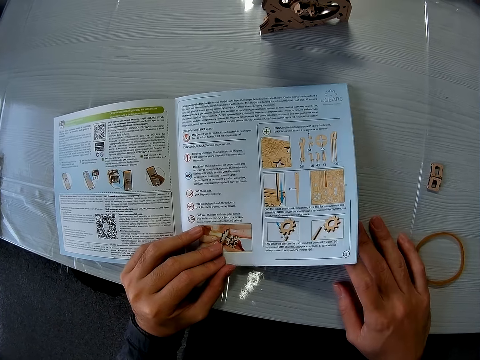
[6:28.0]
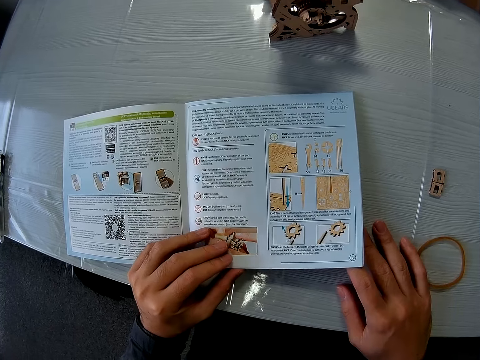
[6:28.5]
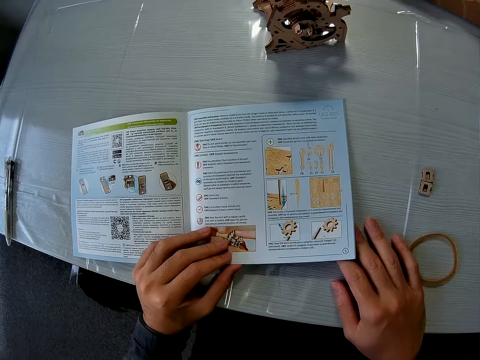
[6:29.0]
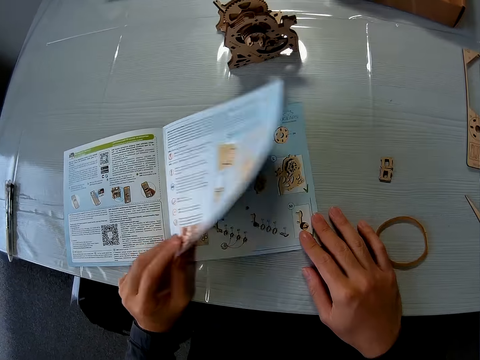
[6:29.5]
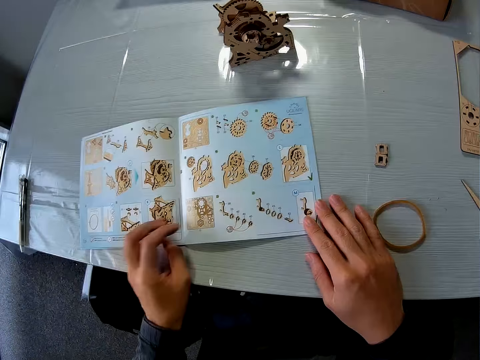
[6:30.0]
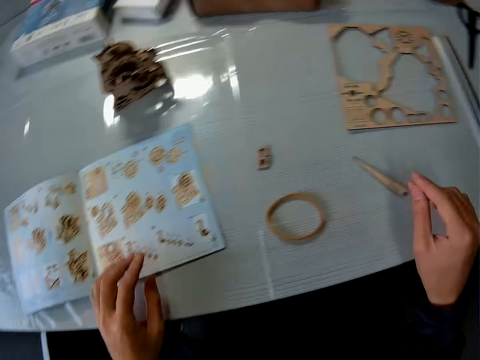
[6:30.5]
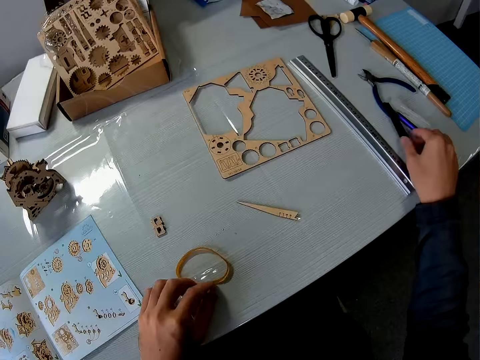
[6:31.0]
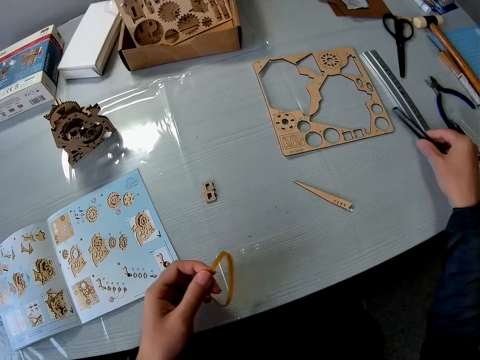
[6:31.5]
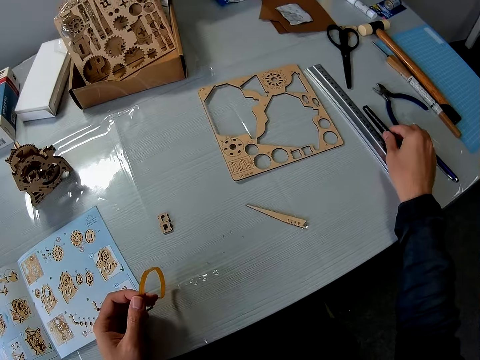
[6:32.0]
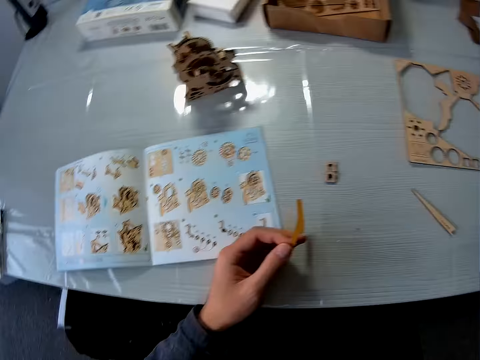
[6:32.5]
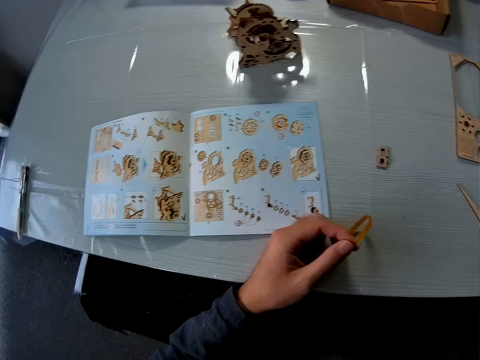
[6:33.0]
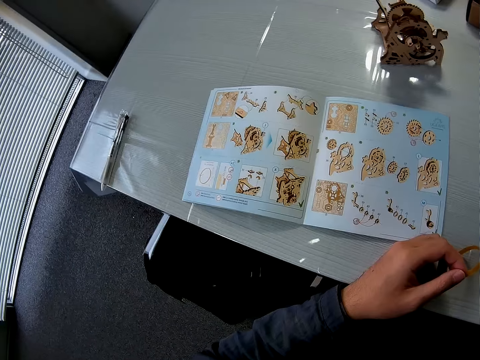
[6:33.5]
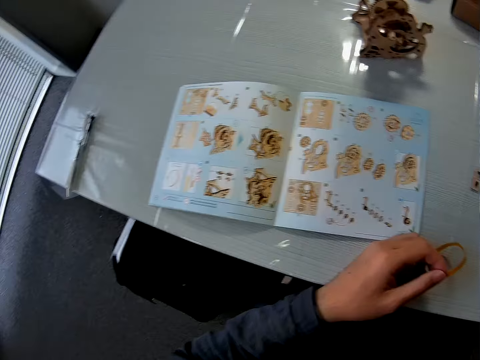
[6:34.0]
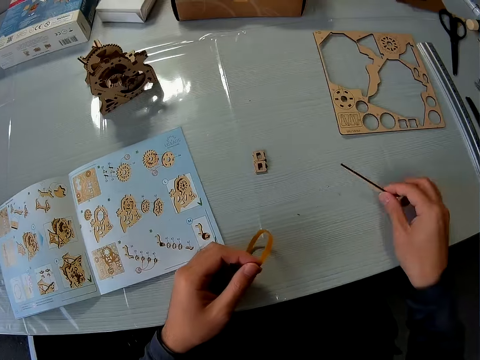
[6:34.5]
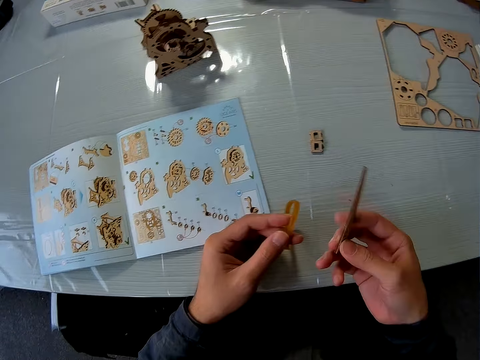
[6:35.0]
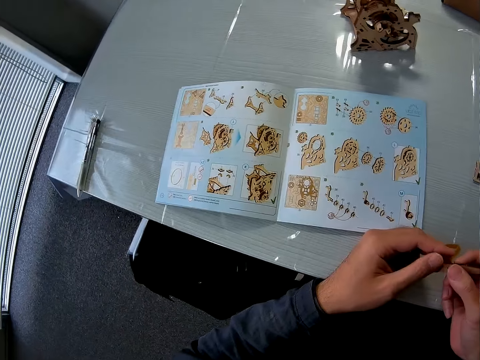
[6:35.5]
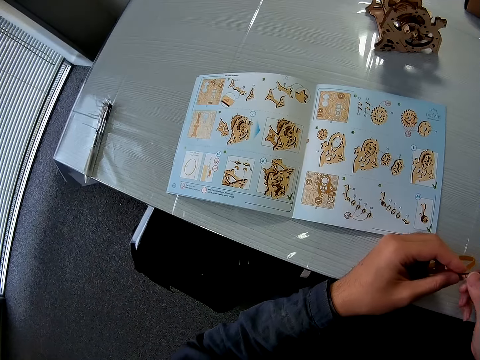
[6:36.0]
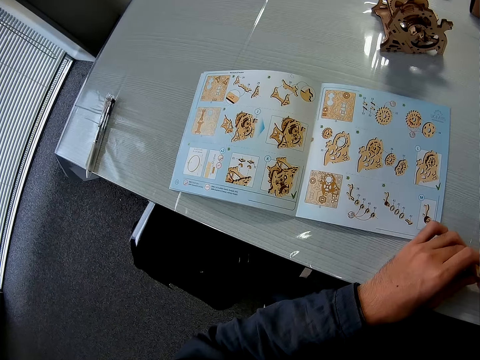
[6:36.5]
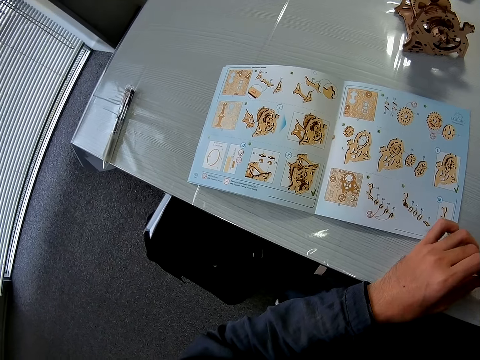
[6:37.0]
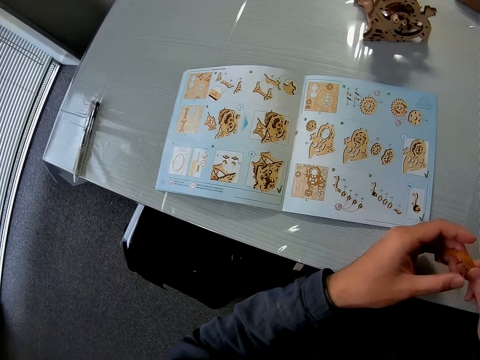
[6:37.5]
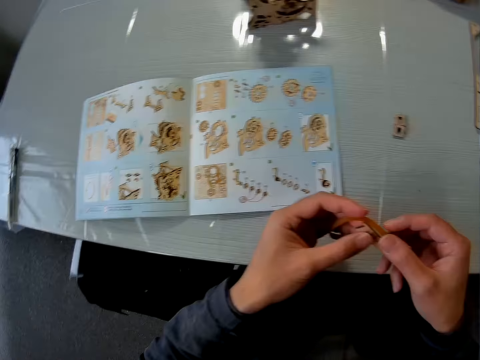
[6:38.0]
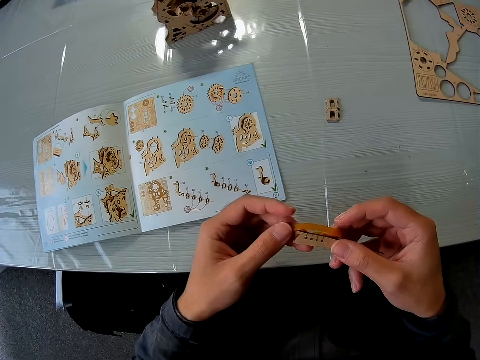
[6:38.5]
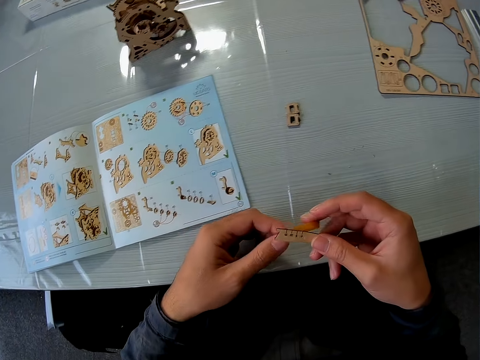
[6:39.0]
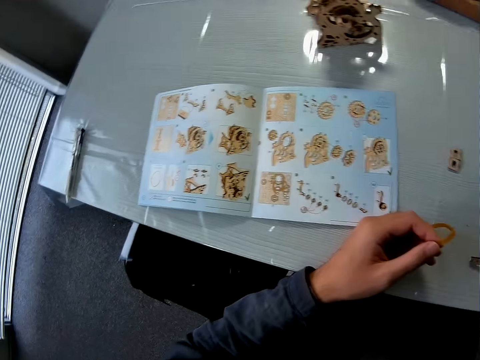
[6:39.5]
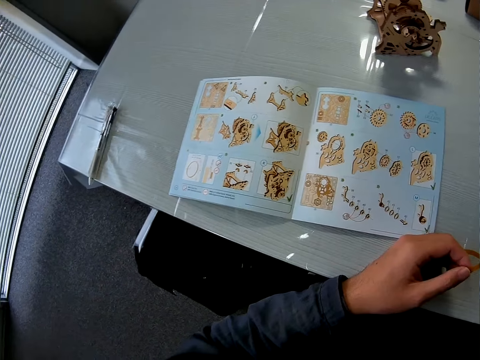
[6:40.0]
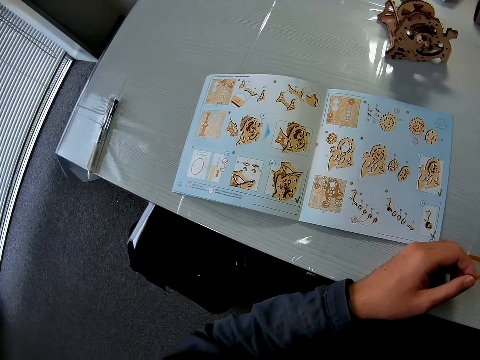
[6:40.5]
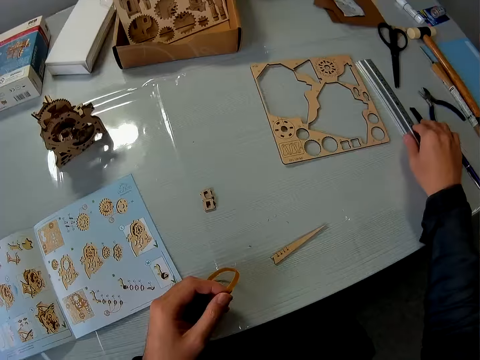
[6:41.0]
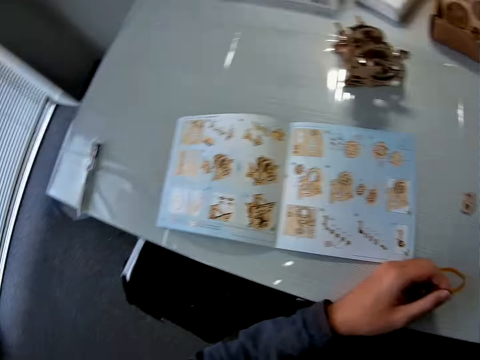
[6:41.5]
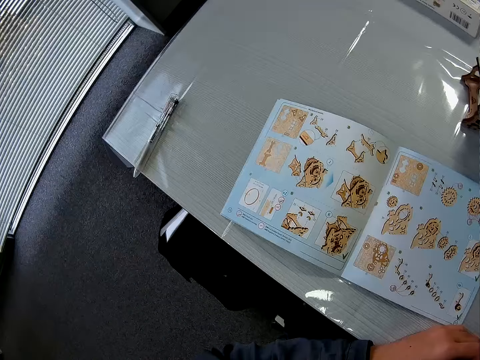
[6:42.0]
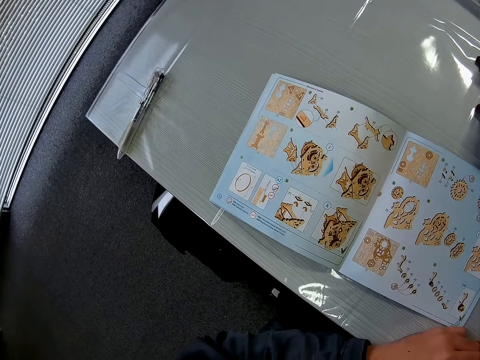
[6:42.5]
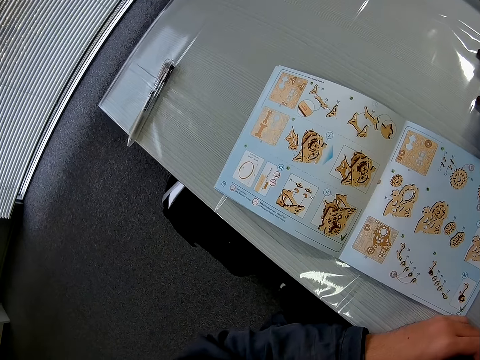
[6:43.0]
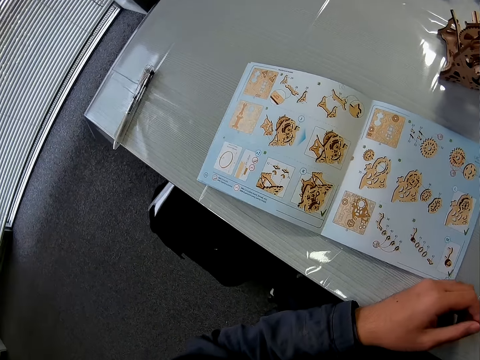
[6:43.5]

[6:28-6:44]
The camera wearer flips the instruction booklet or instruction manual. They place a hand on the instruction booklet. They pick the rubber band or yellow rubber and something. They move a black rod on the table. They place something on the table. They pick up the puzzle piece or craft ruler from the table. They place the puzzle piece together with the yellow rubber. They measure the craft ruler. They drop the puzzle piece on the table. They pick up the scissors from the table. They look towards the instruction manual.

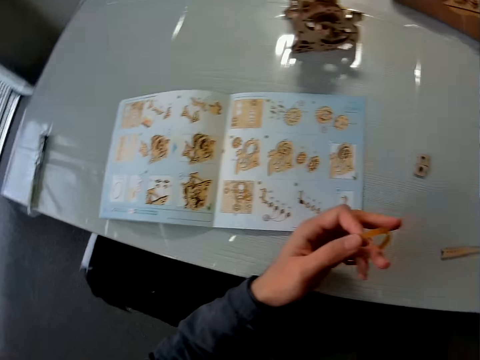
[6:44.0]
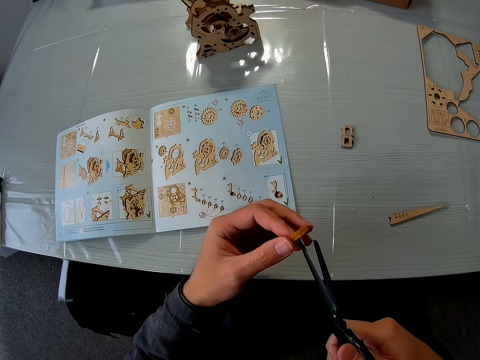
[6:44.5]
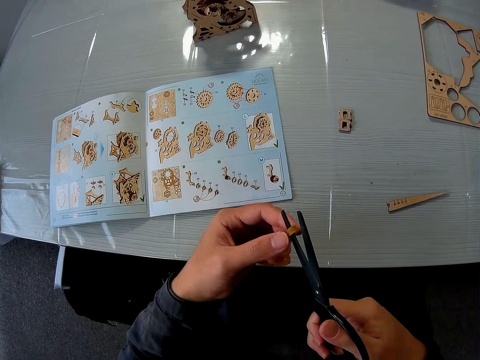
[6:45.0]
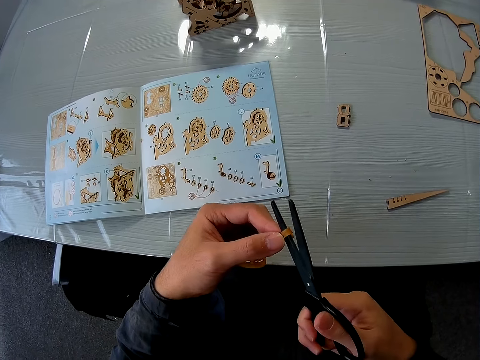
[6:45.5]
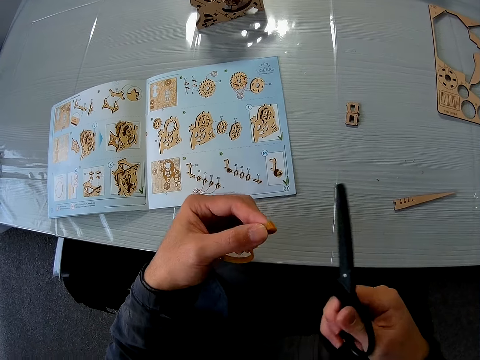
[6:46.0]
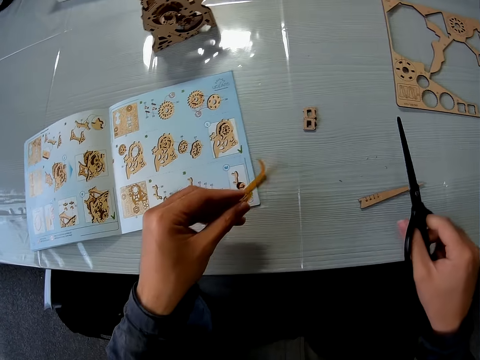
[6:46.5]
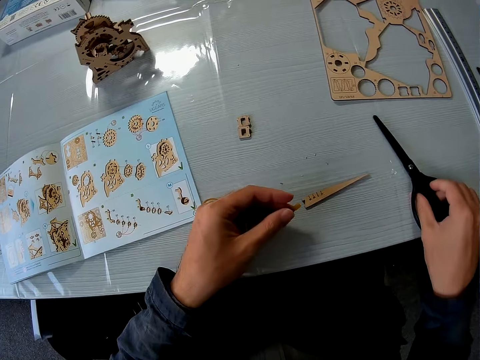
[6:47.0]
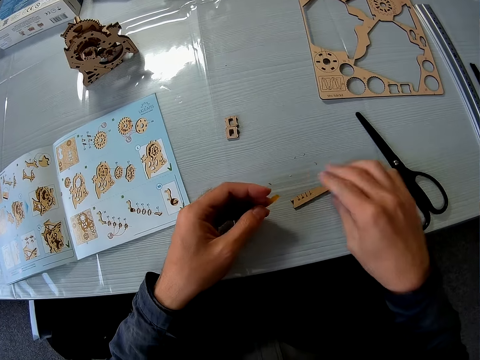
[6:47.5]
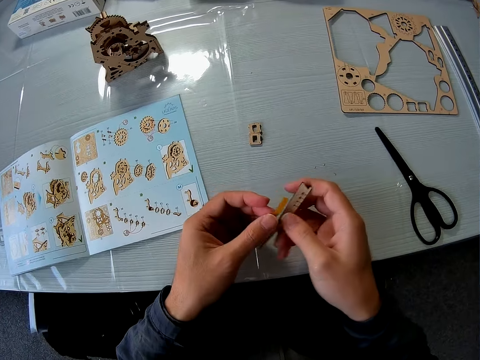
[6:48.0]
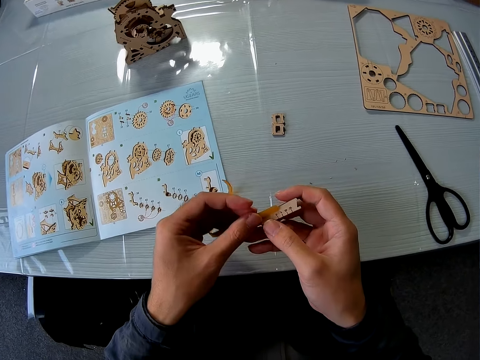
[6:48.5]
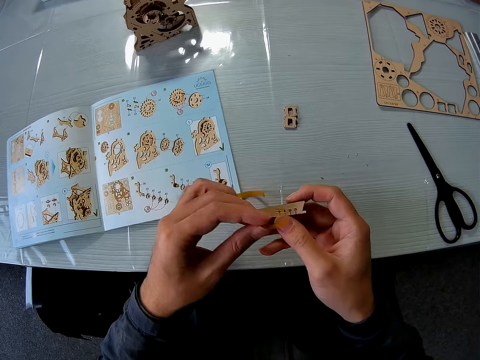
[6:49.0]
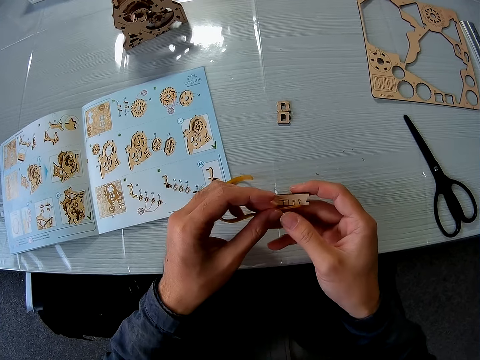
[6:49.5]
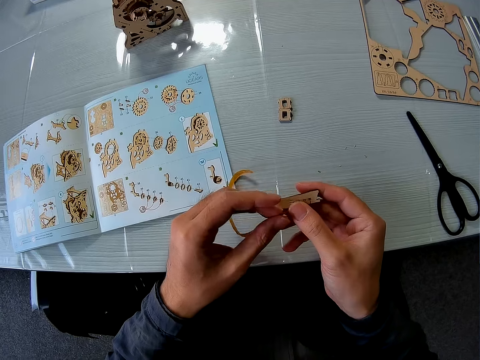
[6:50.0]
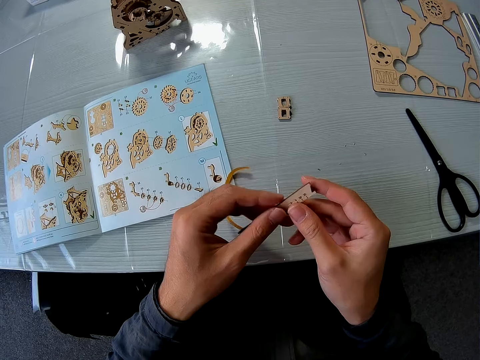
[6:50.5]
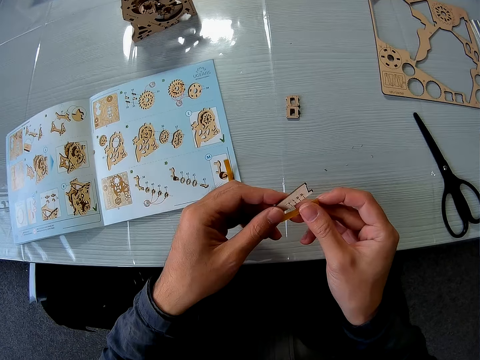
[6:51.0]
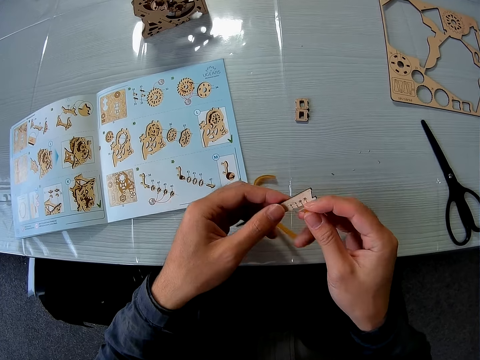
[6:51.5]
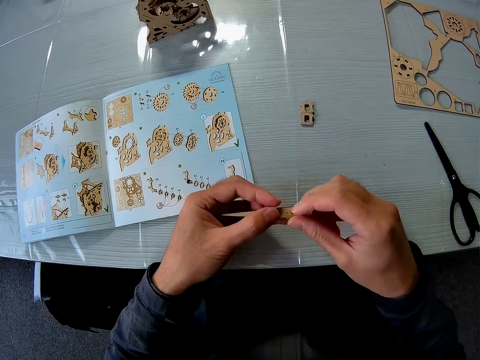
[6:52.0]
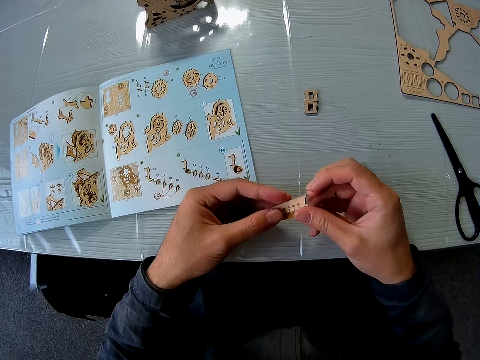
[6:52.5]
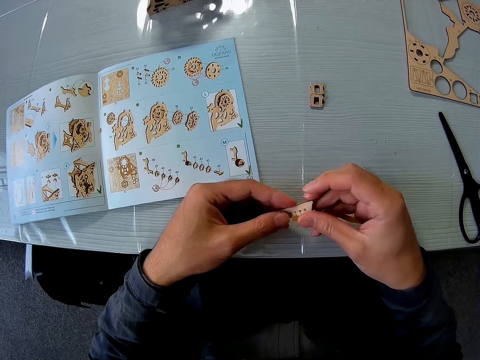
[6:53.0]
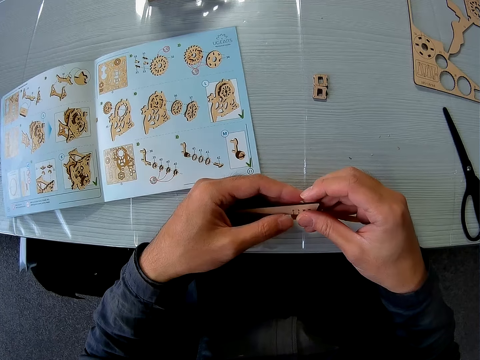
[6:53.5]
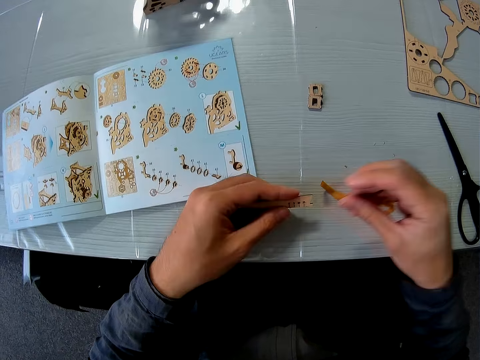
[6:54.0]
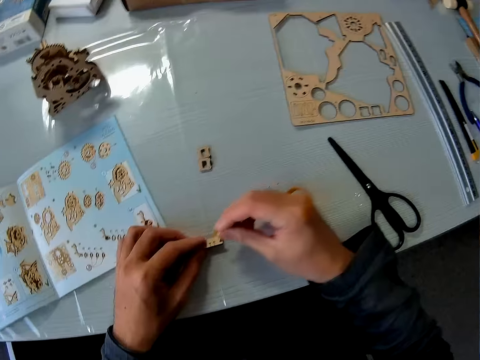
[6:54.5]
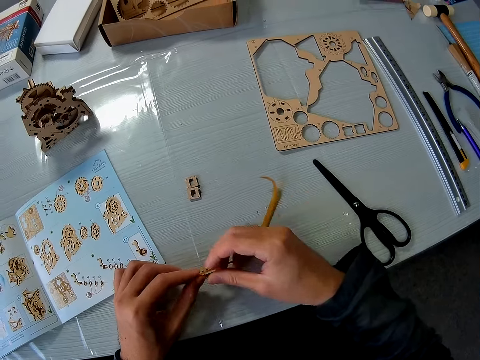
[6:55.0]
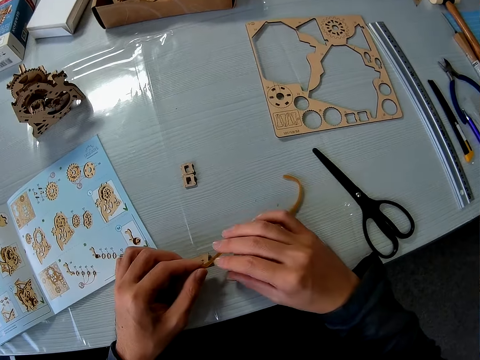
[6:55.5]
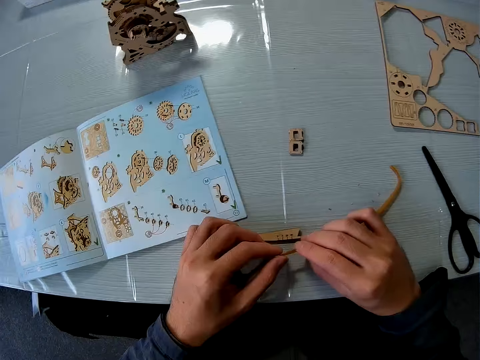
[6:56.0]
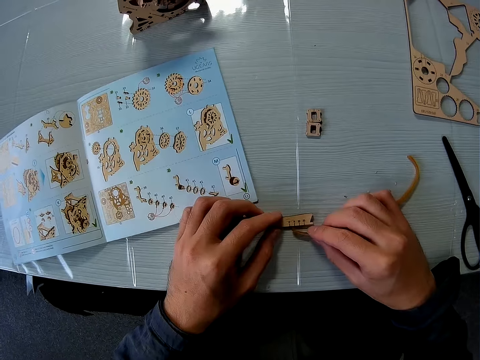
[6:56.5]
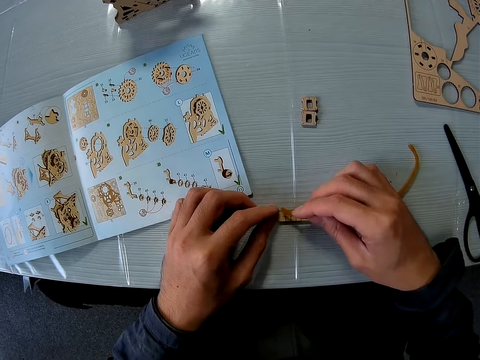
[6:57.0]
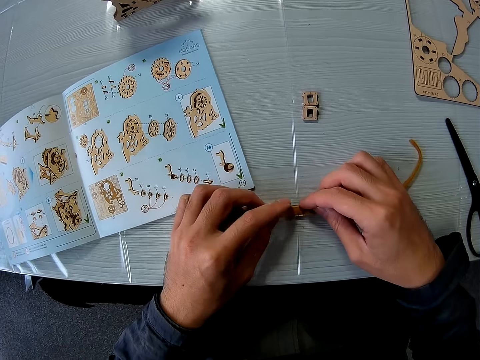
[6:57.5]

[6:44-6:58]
The camera wearer cuts the rubber band with the scissors. They place the scissors on the table. They pick the puzzle piece or craft ruler from the table. They measure the rubber with the puzzle piece. They drop the puzzle piece on the table. They continue measuring the rubber with the puzzle piece. They align the rubber band. They hold the craft ruler.
